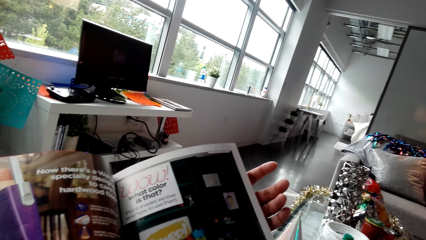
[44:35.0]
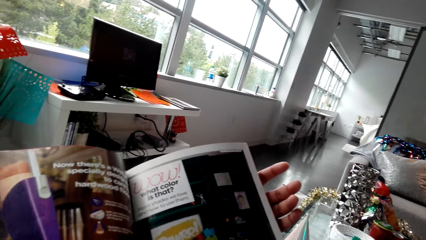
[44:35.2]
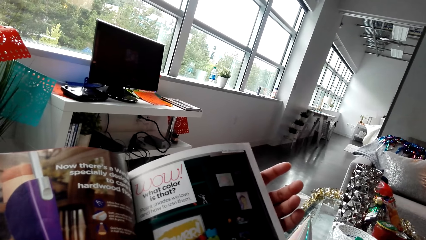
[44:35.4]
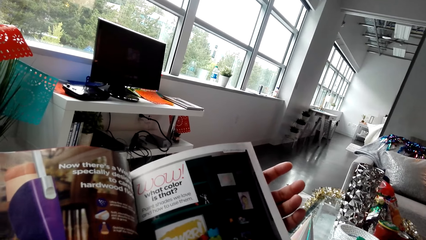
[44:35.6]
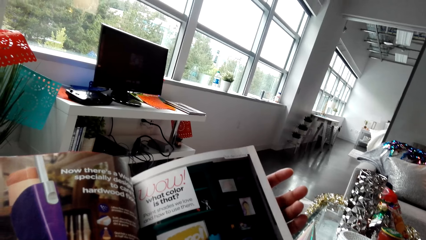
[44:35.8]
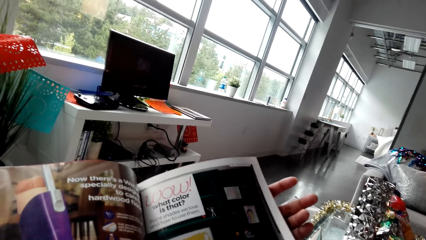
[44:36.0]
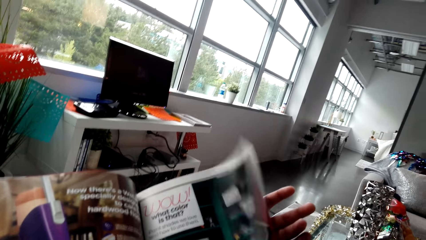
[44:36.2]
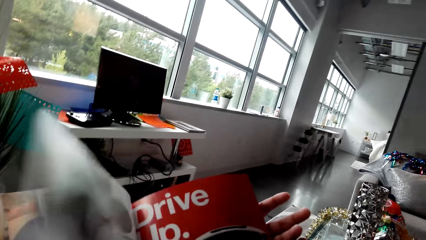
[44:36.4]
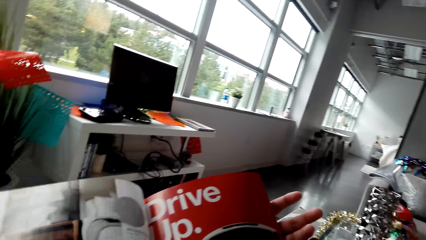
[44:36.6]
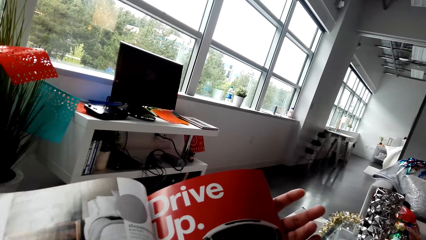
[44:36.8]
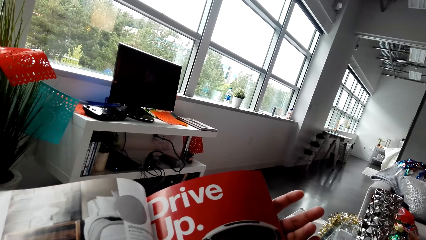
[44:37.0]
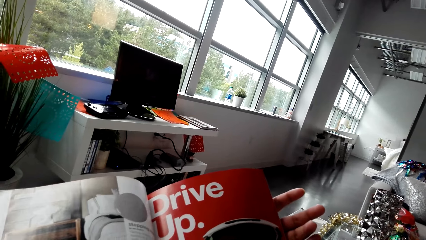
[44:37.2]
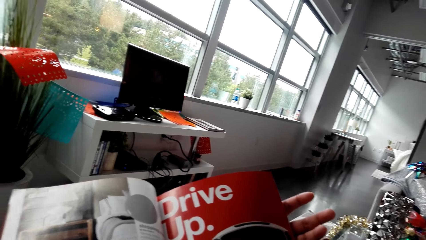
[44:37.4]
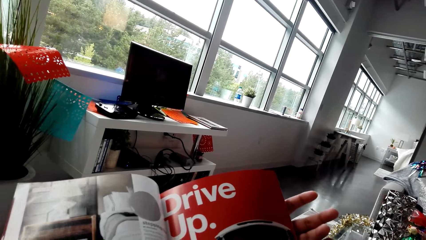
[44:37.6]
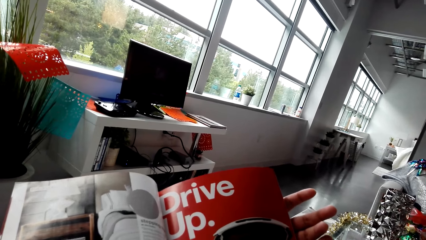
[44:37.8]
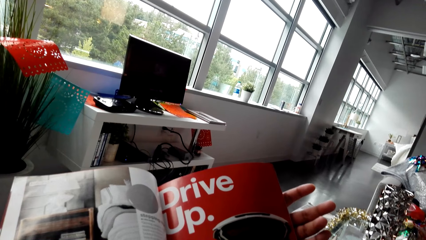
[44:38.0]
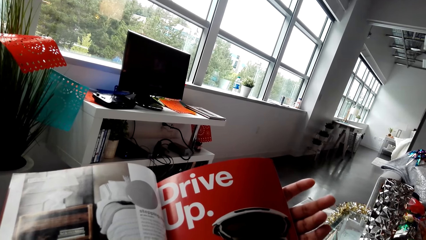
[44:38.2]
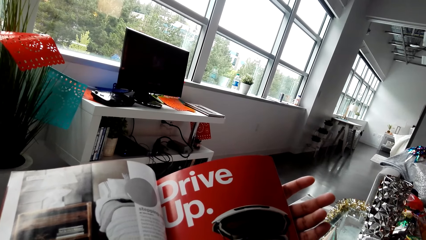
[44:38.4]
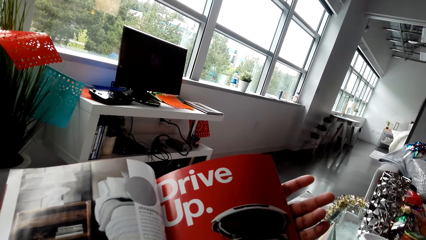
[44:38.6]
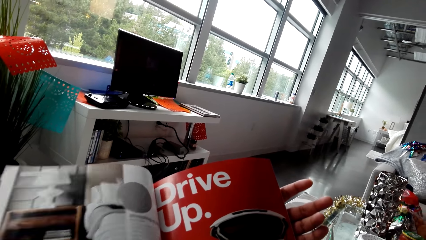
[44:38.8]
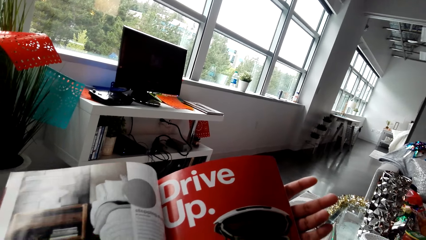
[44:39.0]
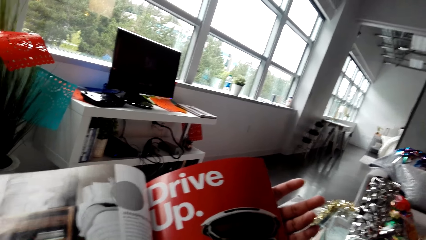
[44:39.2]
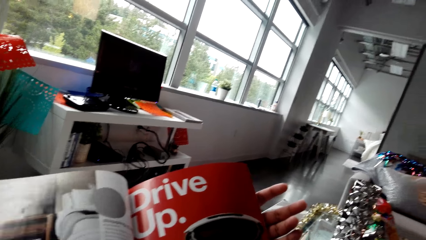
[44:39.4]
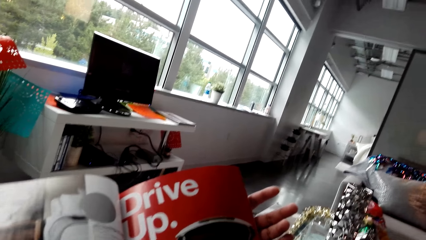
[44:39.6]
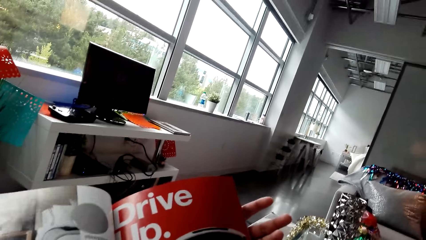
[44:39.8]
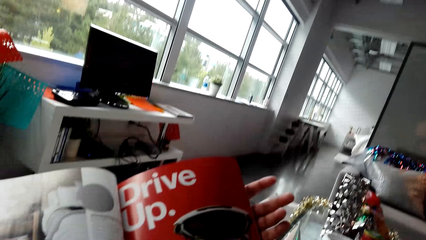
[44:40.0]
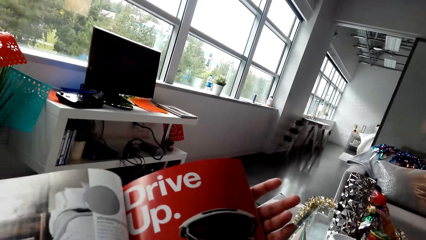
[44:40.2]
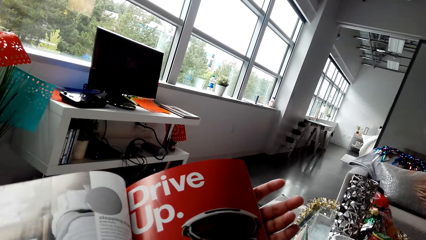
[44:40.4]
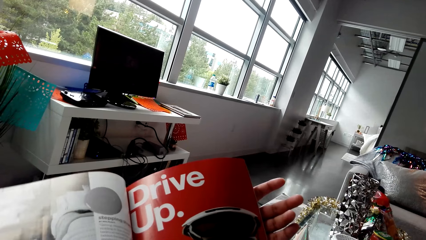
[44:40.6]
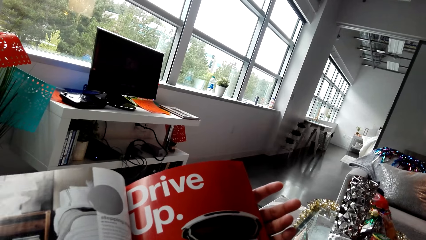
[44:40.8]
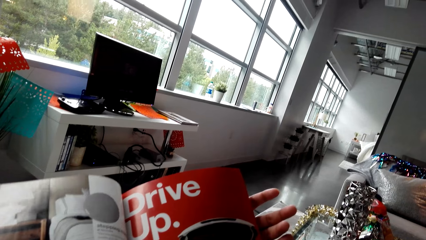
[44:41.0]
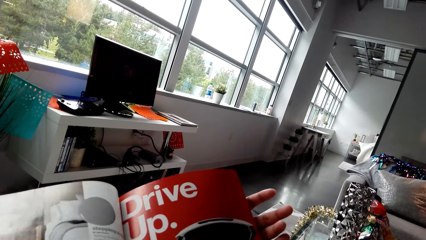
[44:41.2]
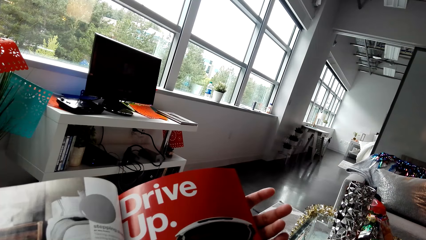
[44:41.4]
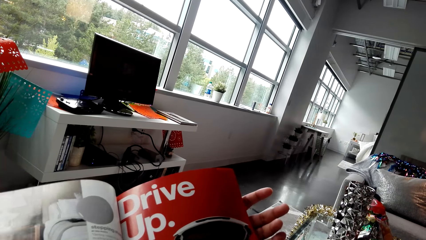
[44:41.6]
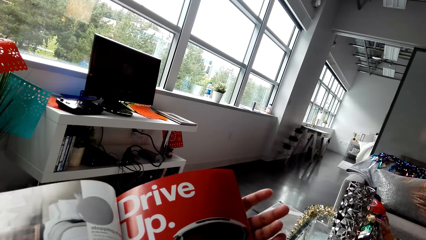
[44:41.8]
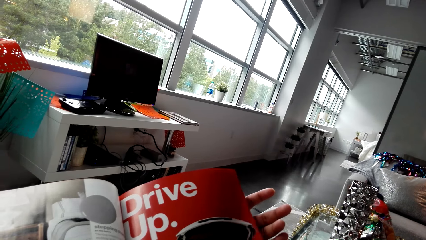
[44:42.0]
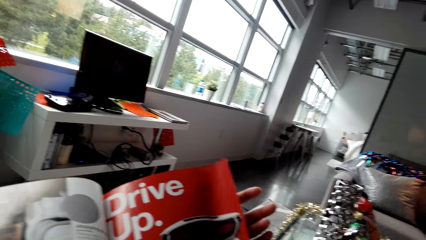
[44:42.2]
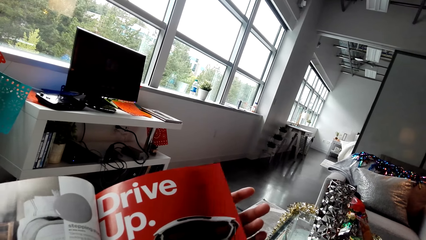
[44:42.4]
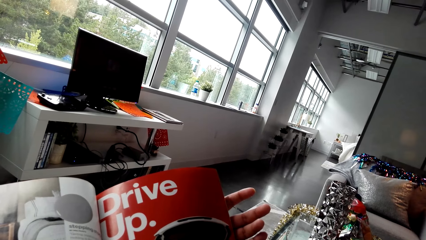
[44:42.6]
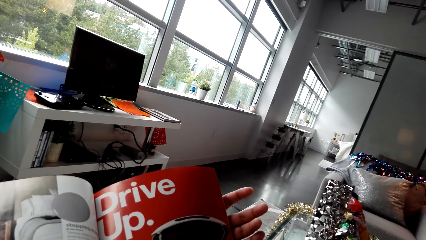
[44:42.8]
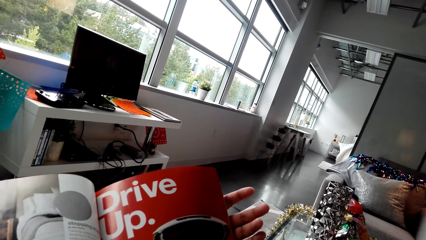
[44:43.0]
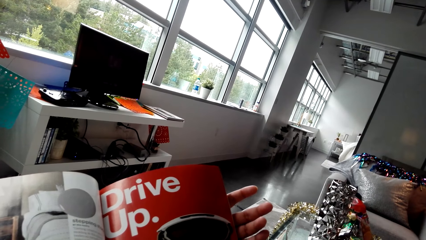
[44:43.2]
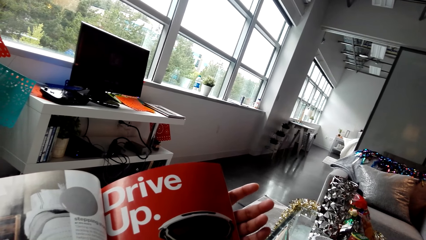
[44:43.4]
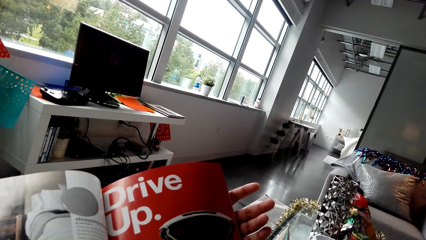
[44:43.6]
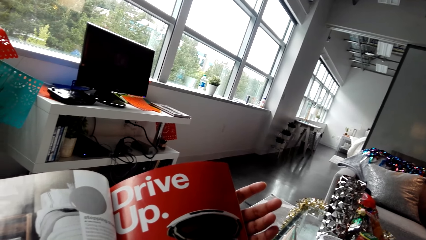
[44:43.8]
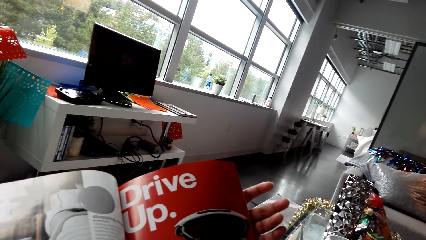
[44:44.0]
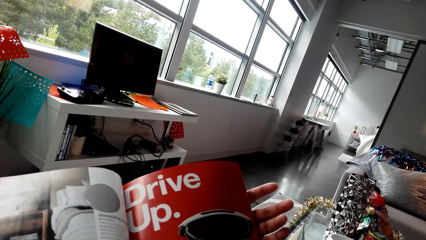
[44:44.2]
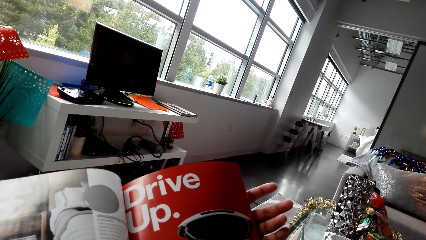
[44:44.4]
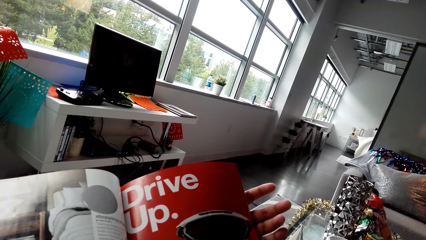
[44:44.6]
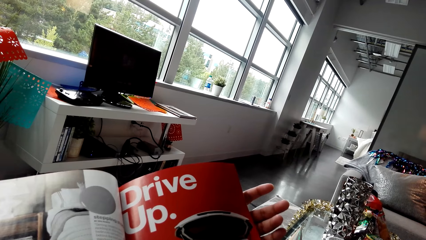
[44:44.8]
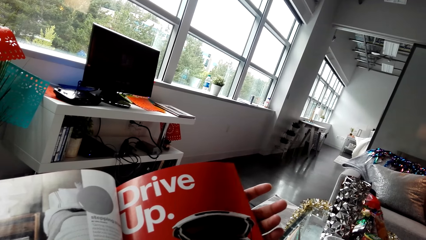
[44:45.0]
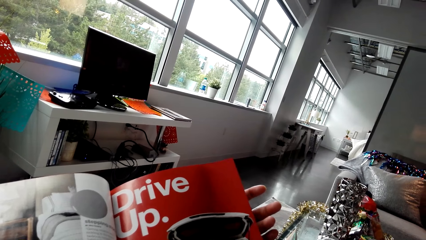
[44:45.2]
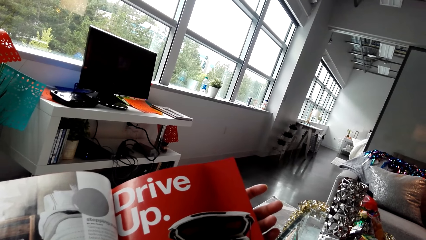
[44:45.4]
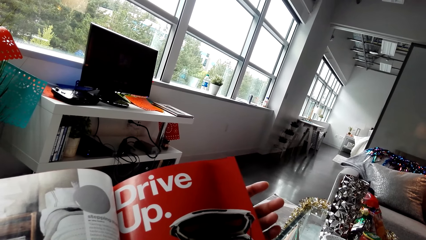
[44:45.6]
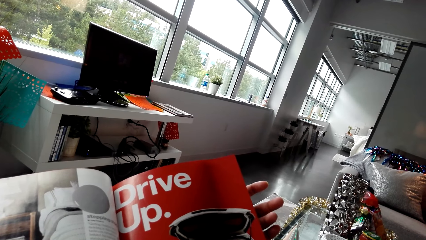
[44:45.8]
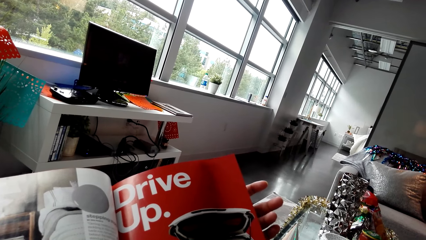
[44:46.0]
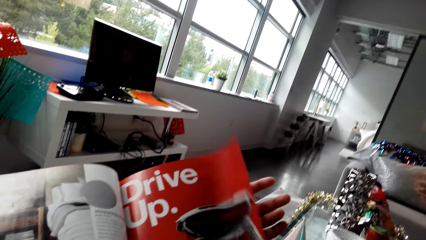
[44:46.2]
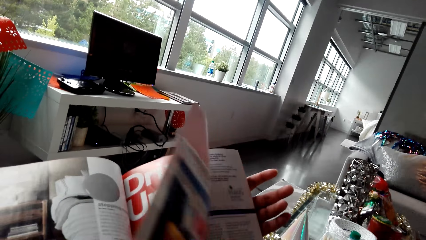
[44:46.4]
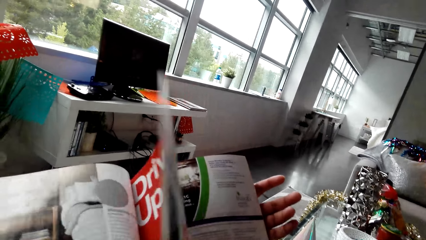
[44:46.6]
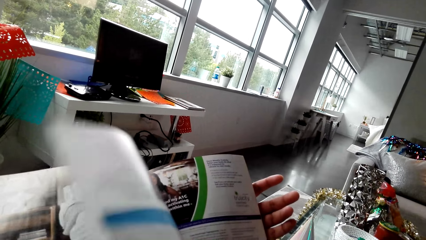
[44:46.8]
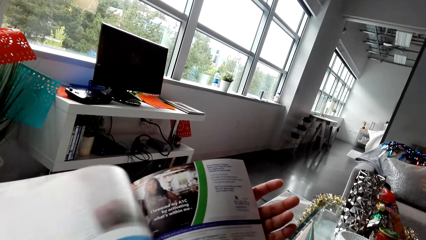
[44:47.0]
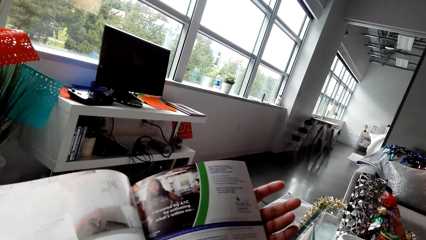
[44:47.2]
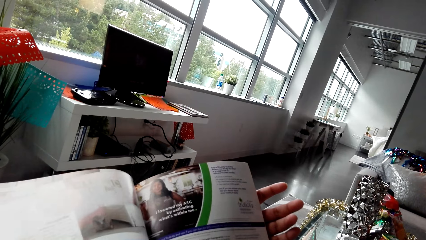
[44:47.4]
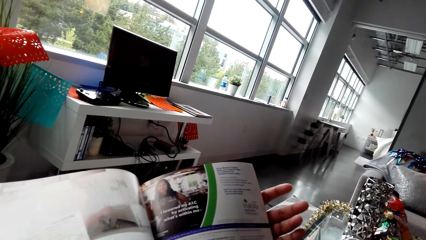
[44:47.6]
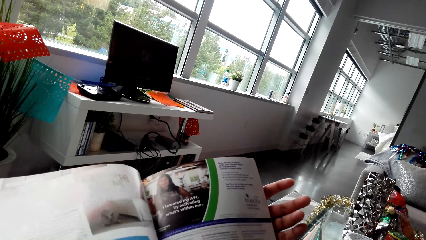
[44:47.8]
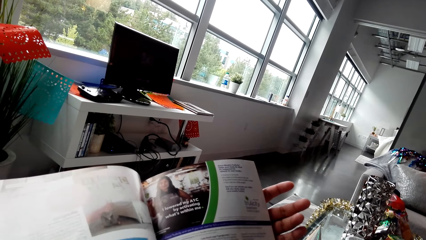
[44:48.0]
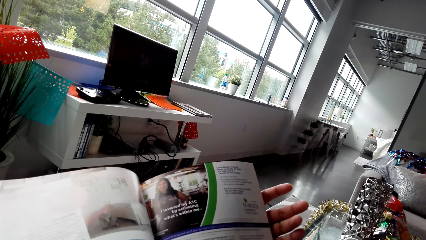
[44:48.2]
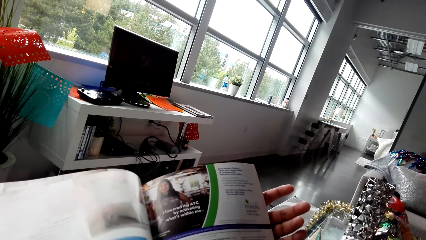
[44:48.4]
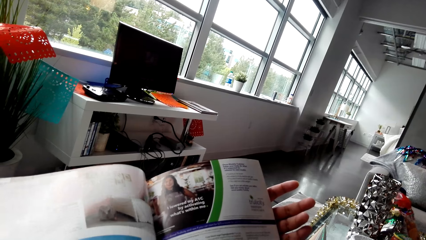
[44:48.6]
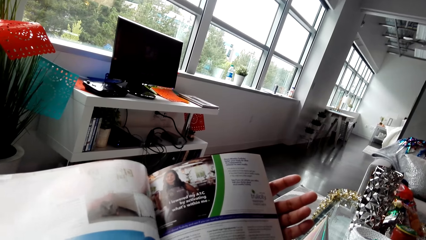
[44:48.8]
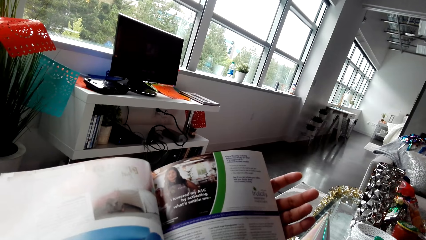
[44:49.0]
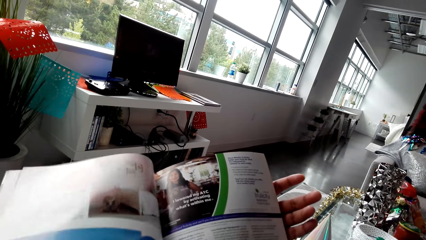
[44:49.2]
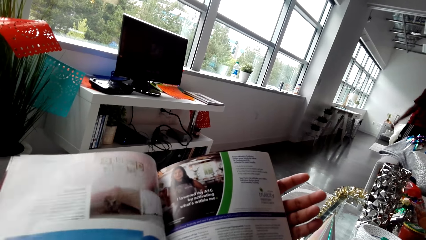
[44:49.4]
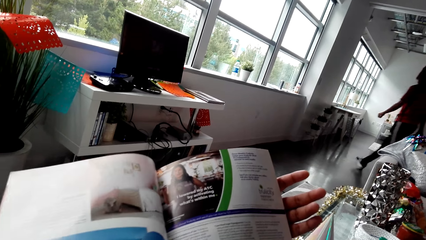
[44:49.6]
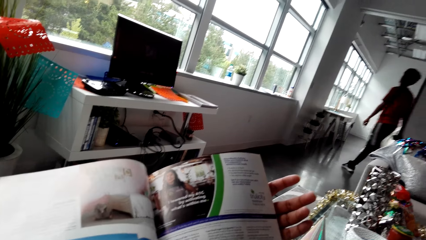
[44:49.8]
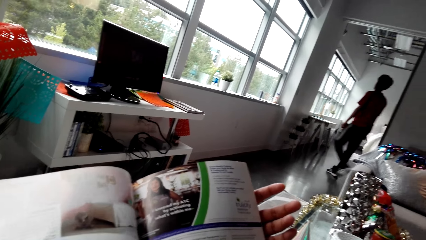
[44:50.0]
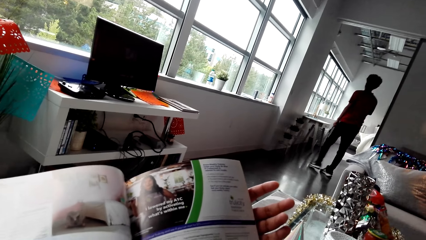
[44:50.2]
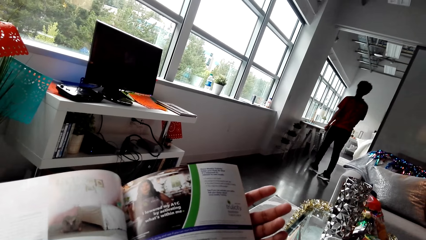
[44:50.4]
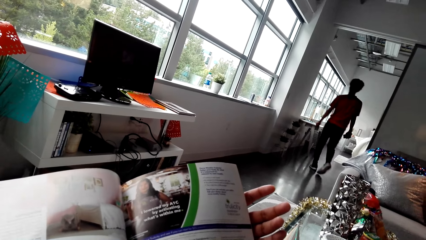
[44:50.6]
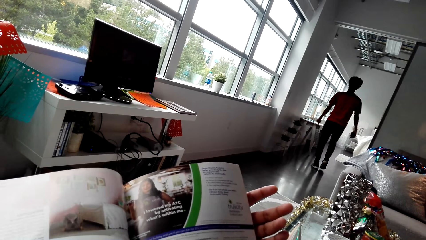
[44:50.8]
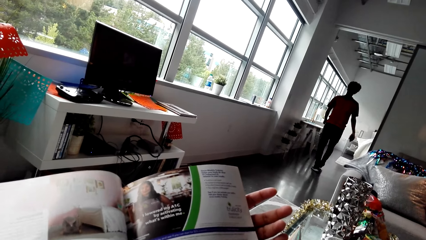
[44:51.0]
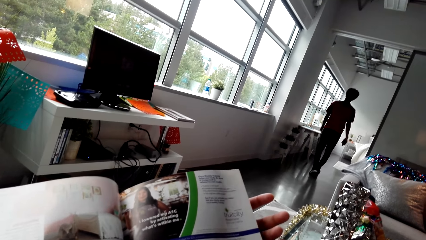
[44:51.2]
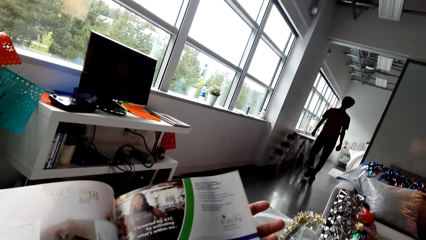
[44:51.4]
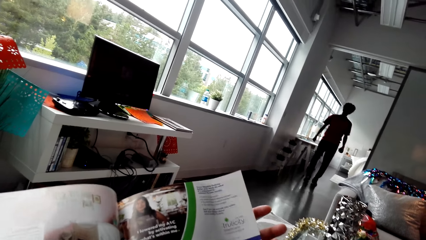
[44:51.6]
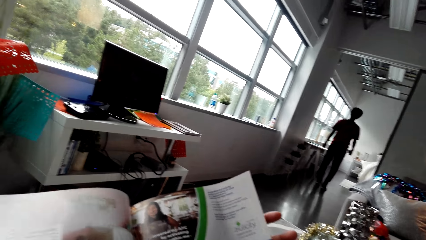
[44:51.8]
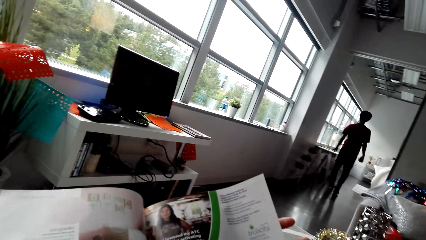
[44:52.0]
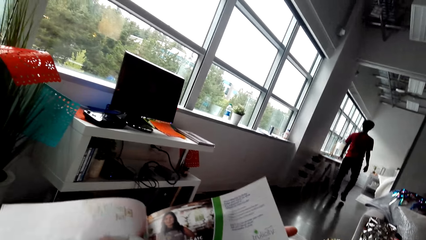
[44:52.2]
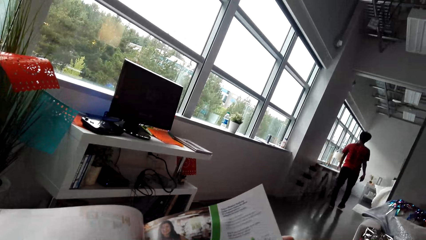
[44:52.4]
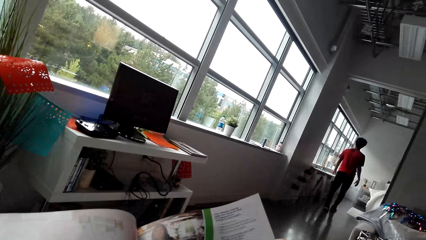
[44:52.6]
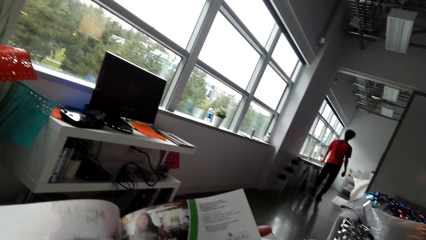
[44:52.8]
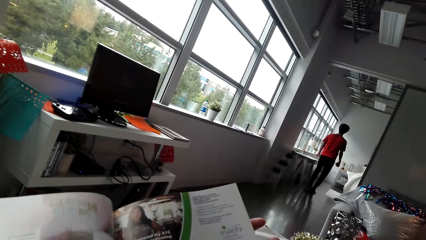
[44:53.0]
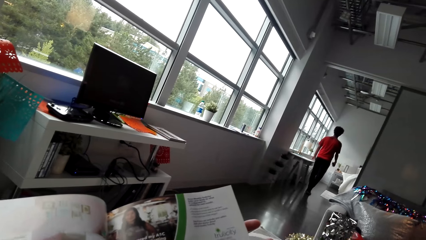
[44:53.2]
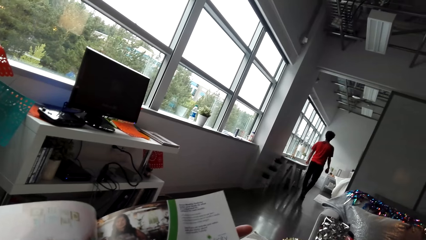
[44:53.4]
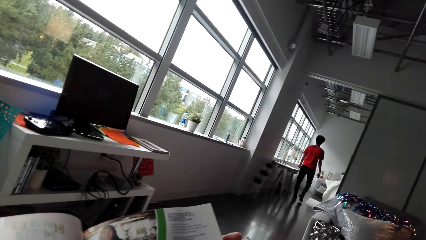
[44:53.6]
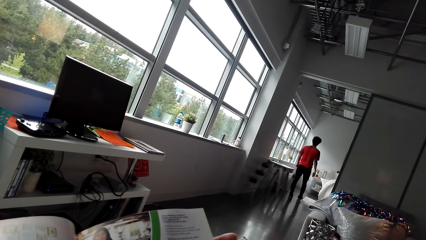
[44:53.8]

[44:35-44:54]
The camera wearer reads a booklet.
